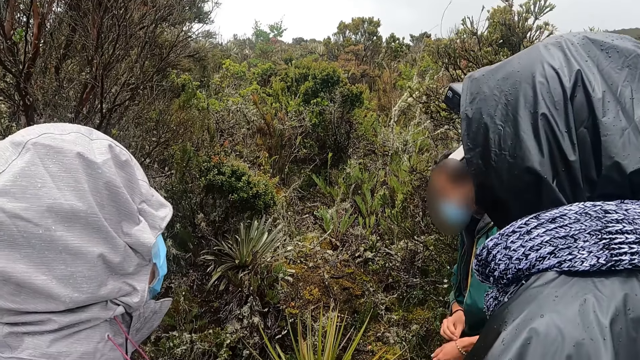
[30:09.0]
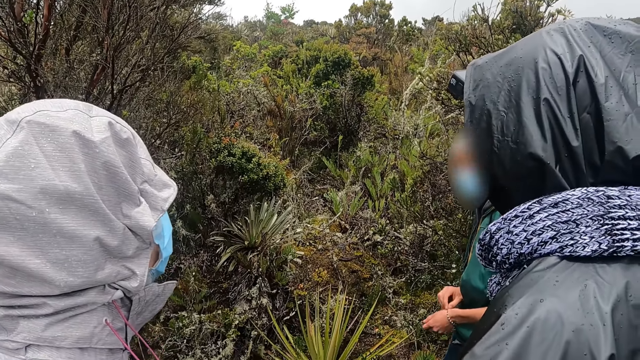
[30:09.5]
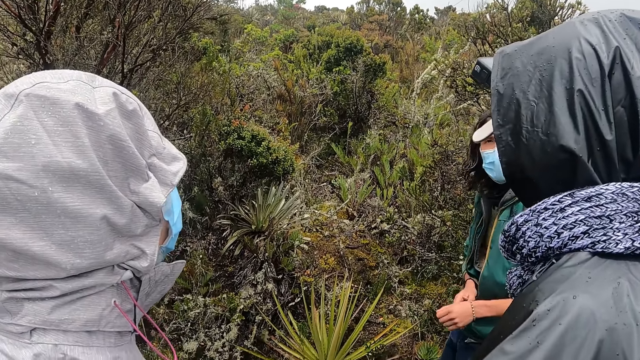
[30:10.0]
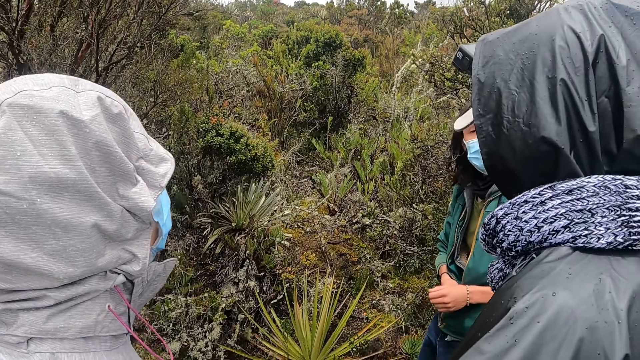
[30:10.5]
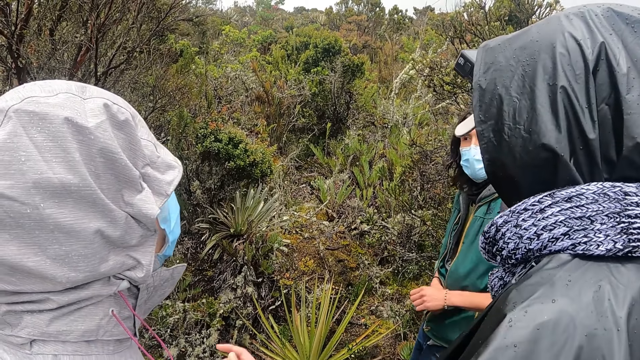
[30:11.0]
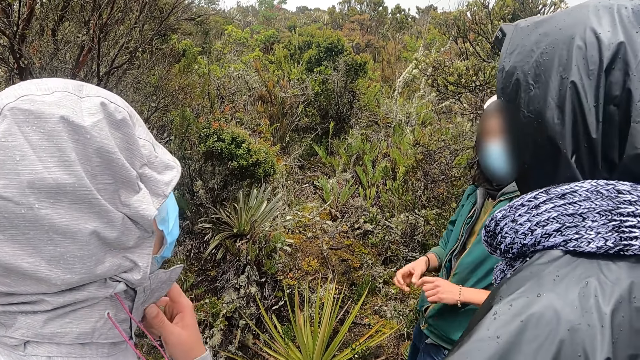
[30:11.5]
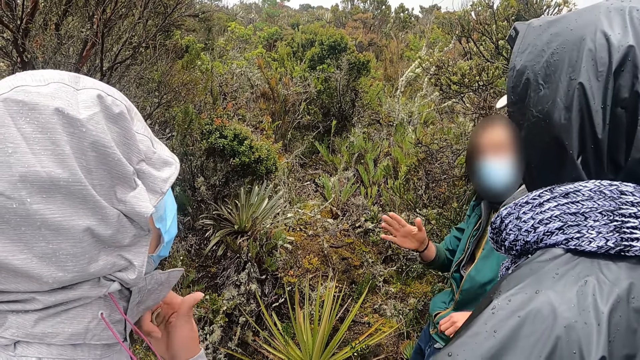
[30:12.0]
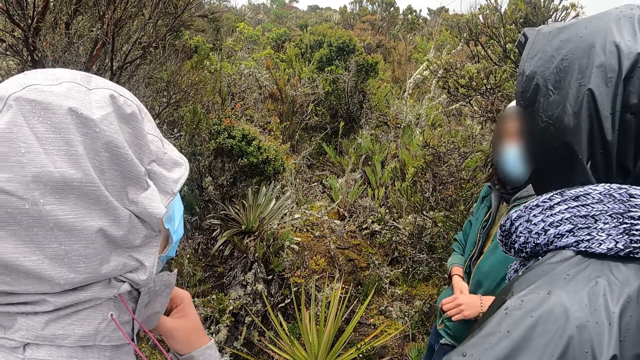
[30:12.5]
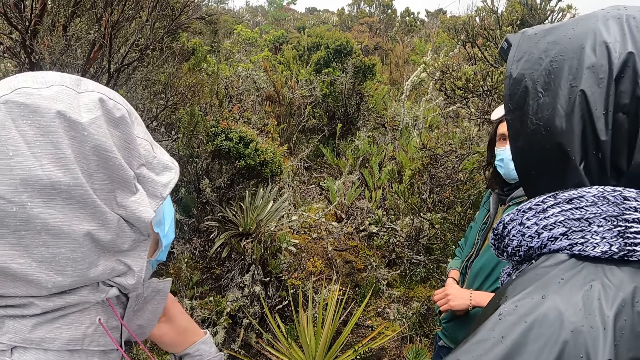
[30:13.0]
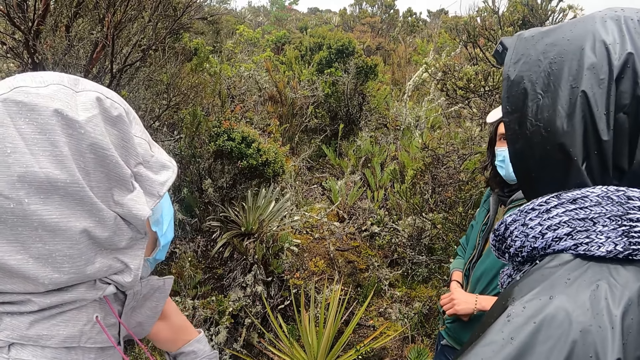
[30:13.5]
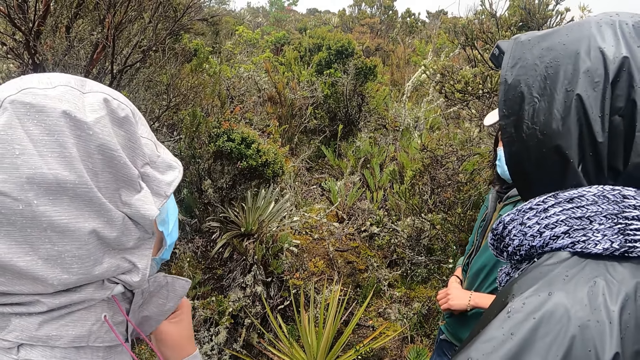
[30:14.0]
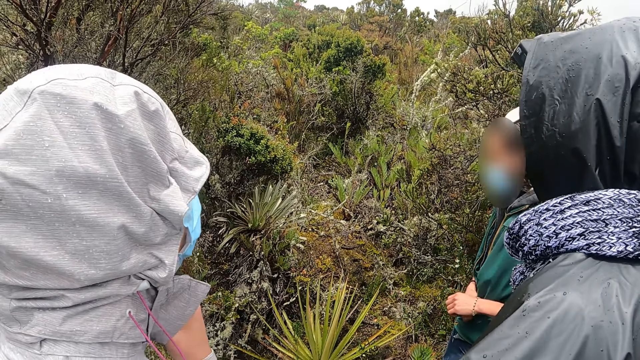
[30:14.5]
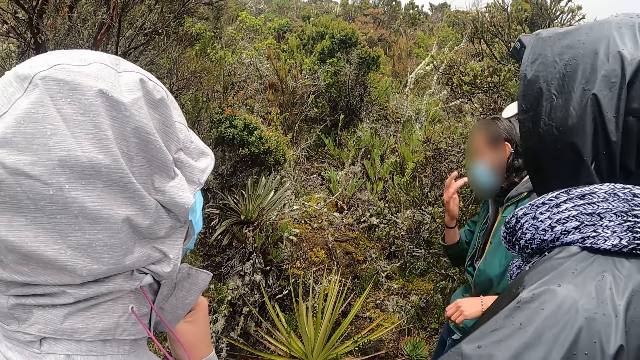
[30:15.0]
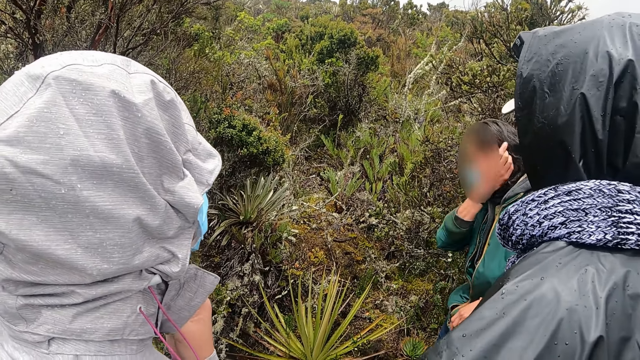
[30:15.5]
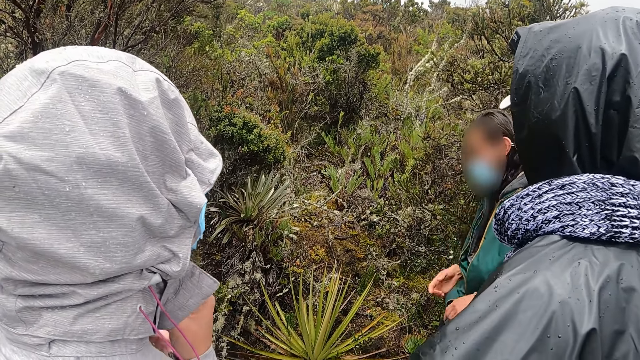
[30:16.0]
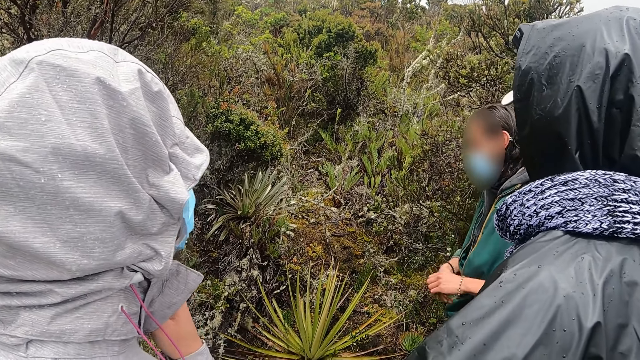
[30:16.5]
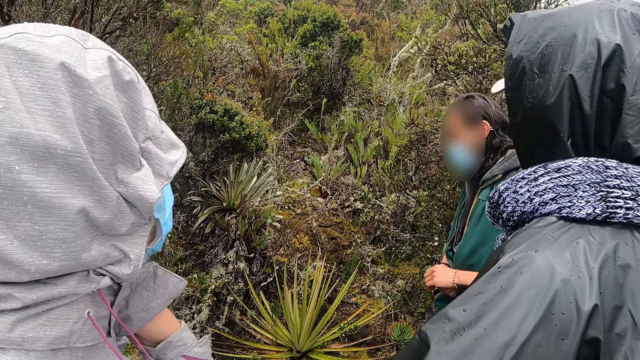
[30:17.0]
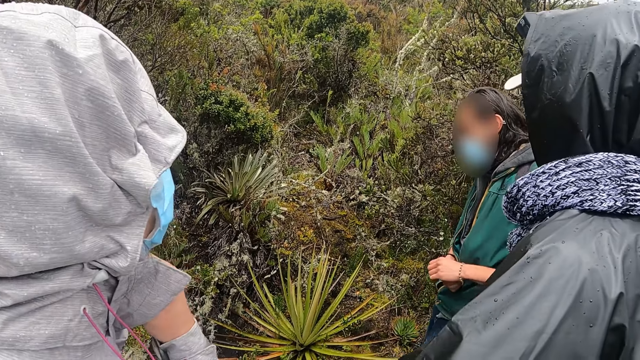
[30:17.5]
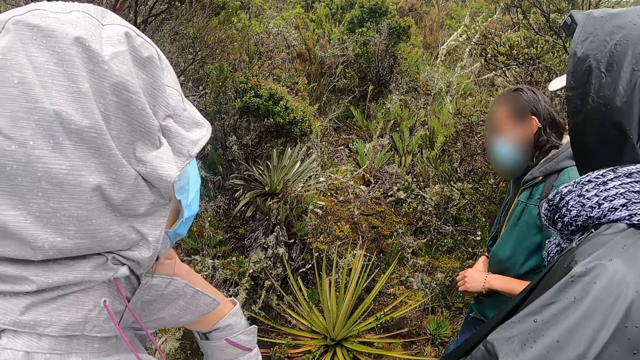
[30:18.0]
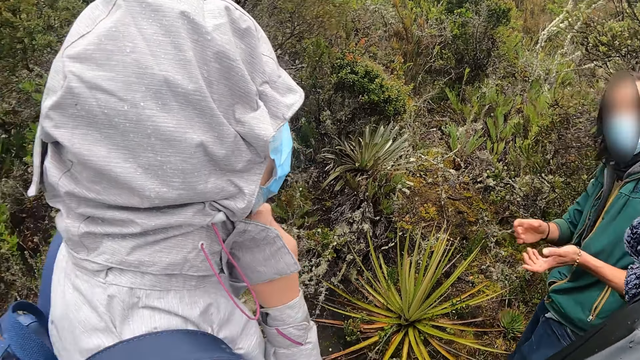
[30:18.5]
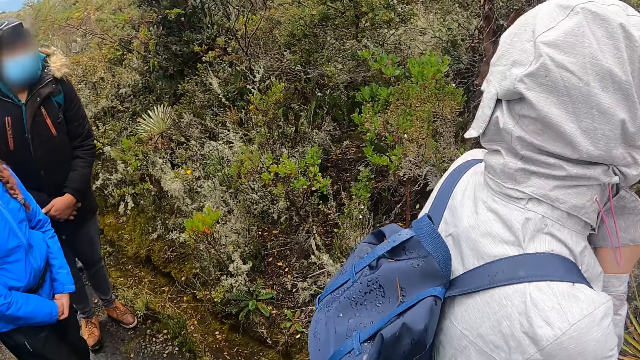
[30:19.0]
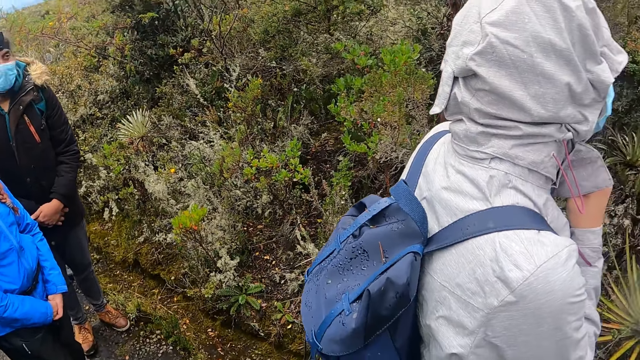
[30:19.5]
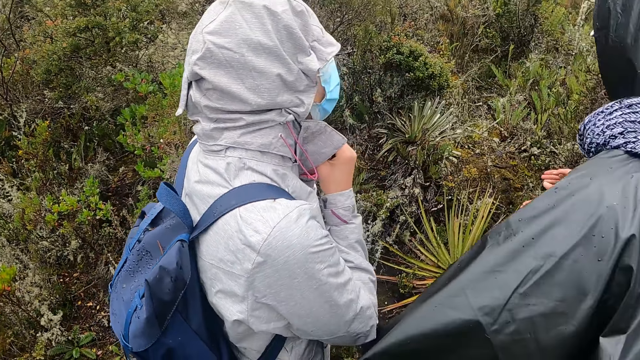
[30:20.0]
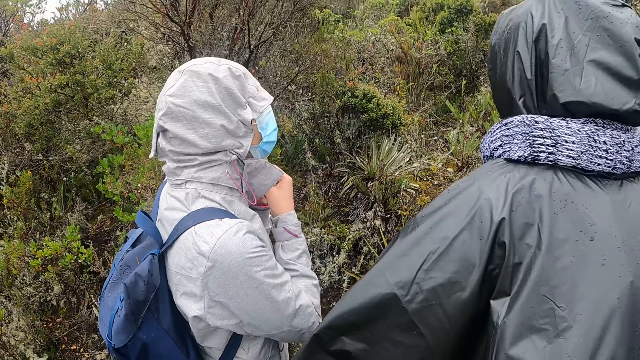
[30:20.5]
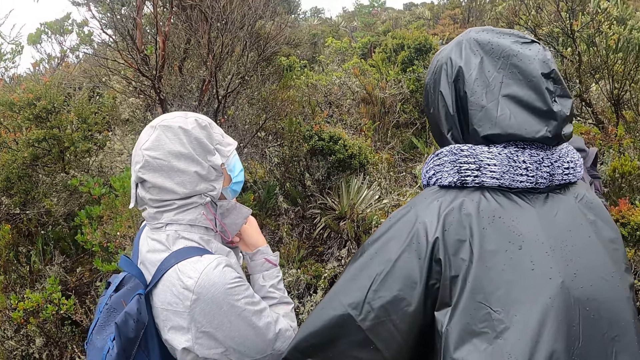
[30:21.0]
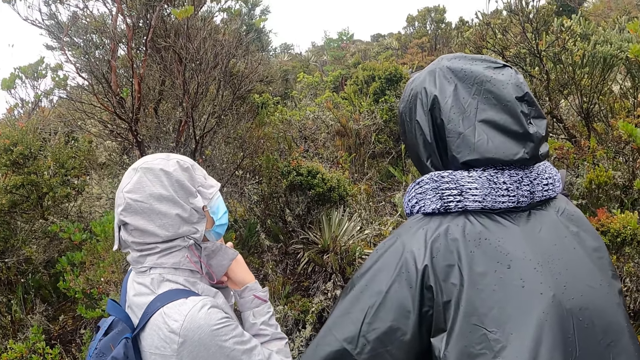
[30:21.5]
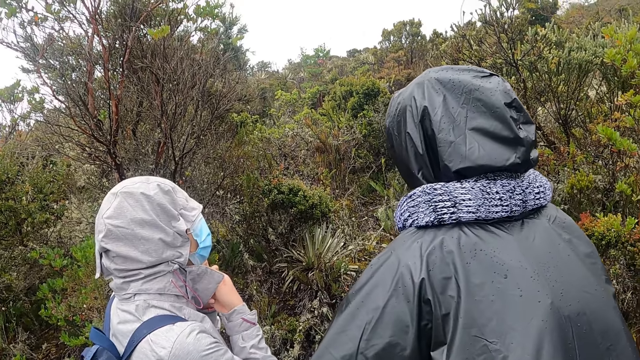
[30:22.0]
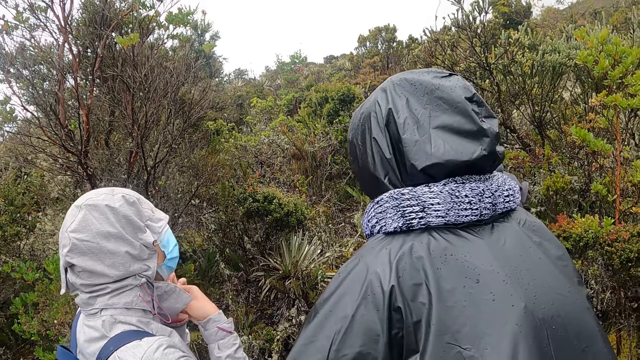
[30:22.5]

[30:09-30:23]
A man speaks. The camera wearer looks around.

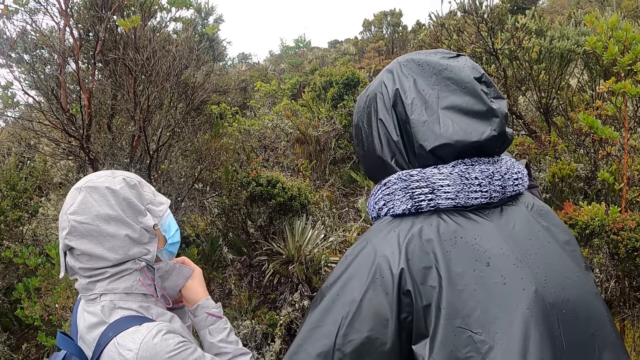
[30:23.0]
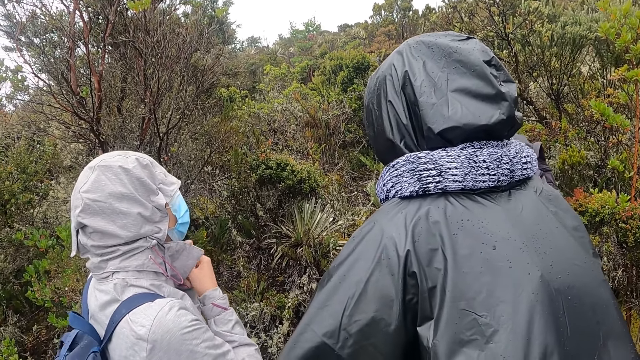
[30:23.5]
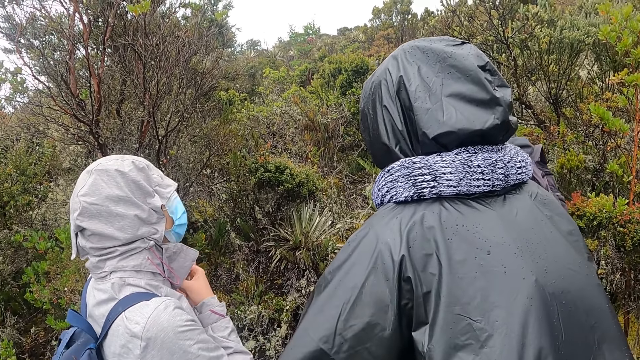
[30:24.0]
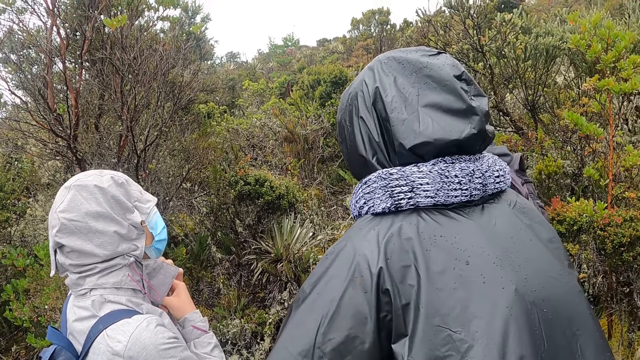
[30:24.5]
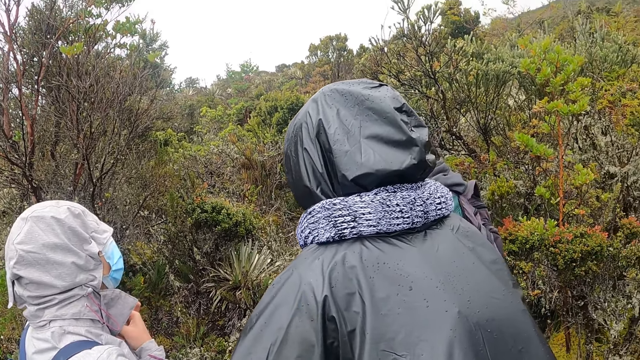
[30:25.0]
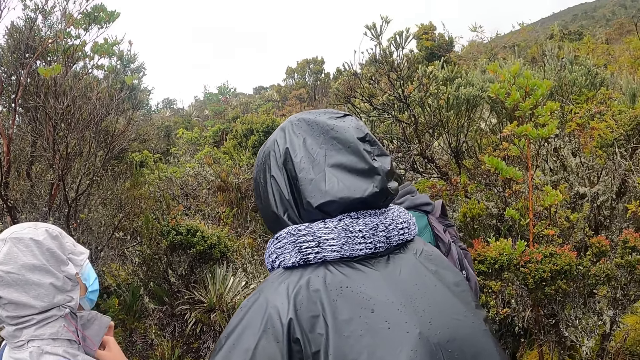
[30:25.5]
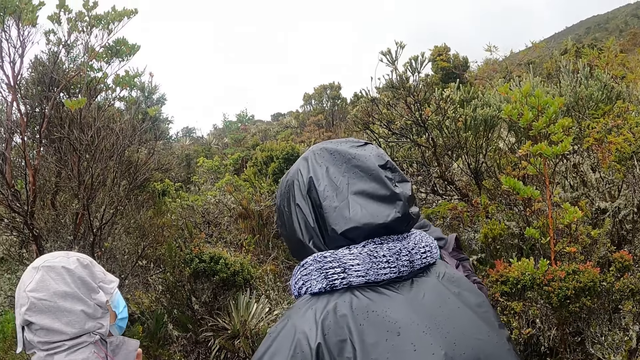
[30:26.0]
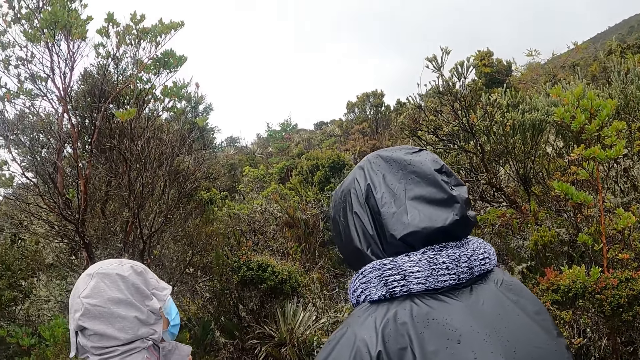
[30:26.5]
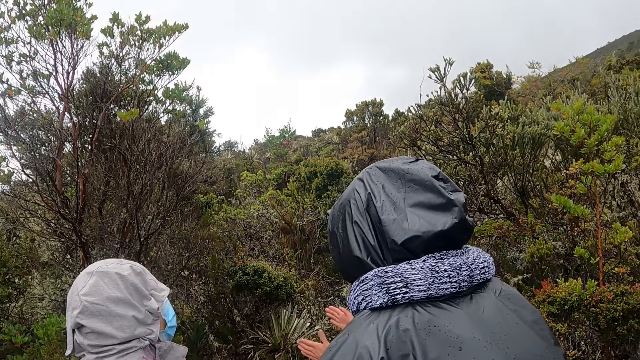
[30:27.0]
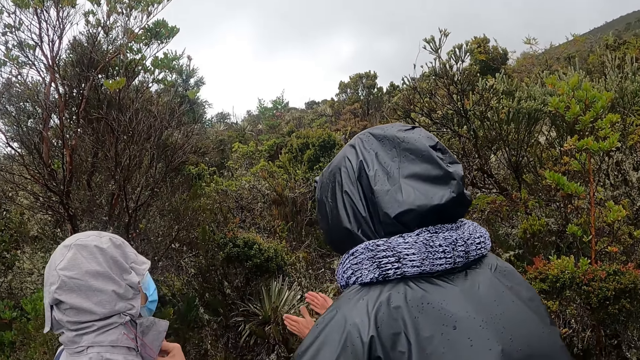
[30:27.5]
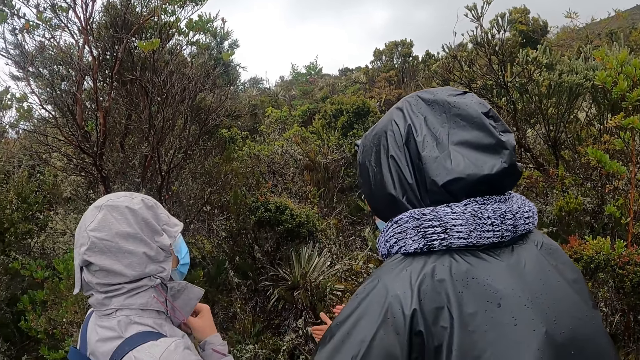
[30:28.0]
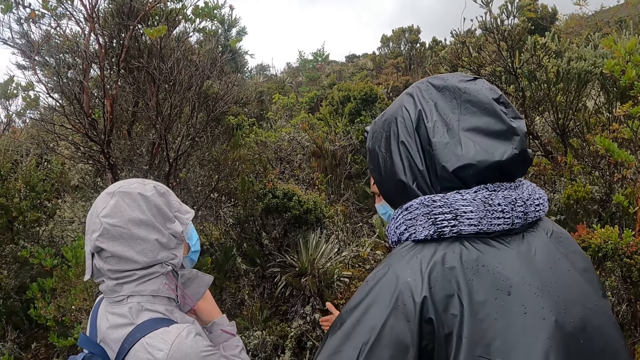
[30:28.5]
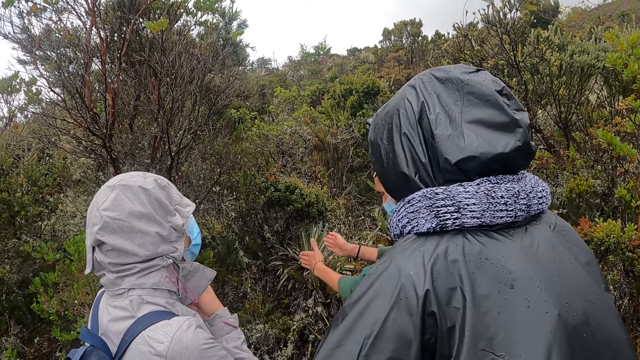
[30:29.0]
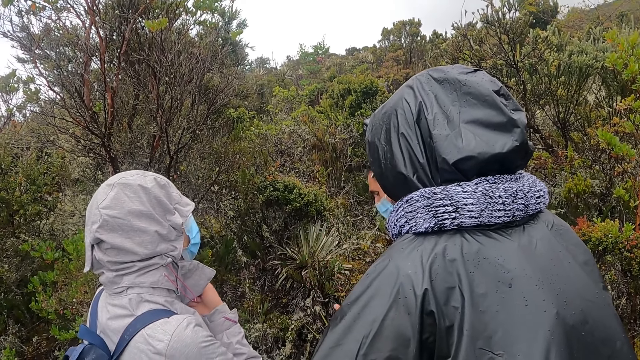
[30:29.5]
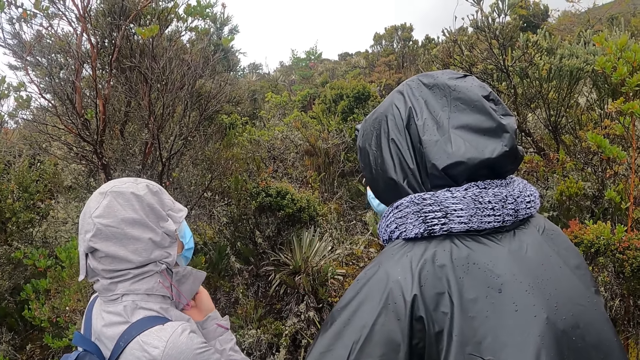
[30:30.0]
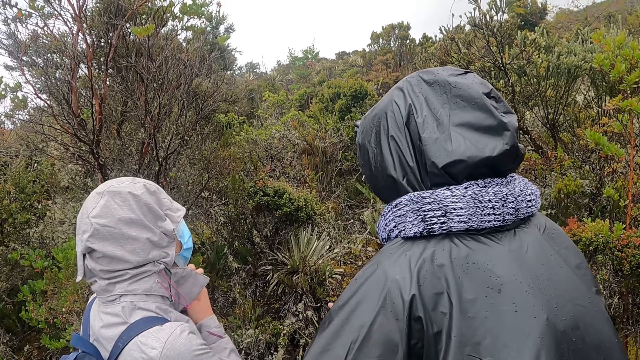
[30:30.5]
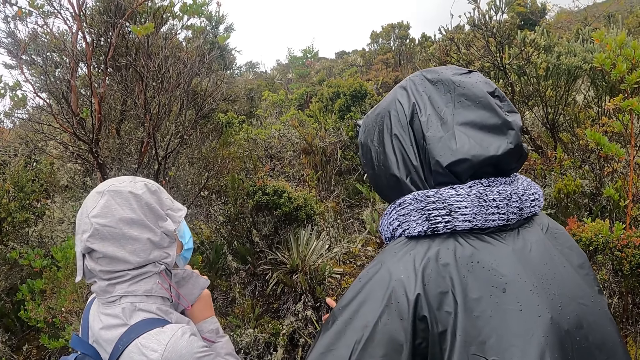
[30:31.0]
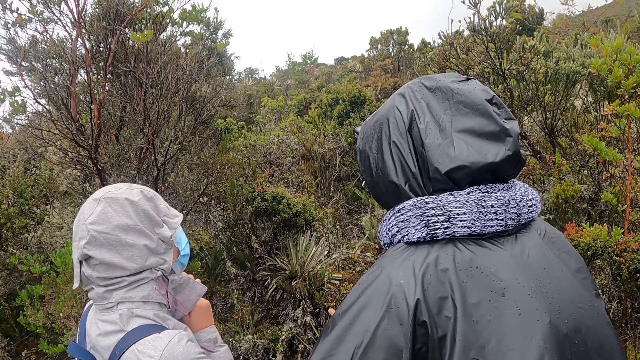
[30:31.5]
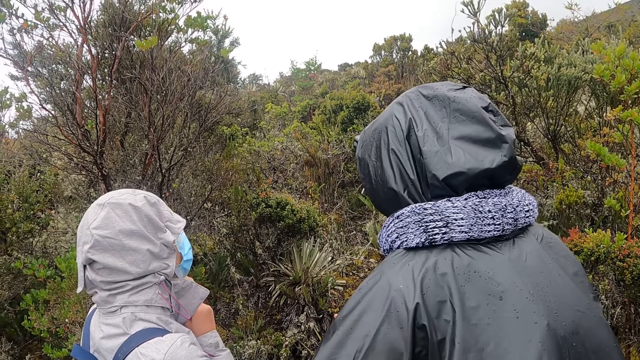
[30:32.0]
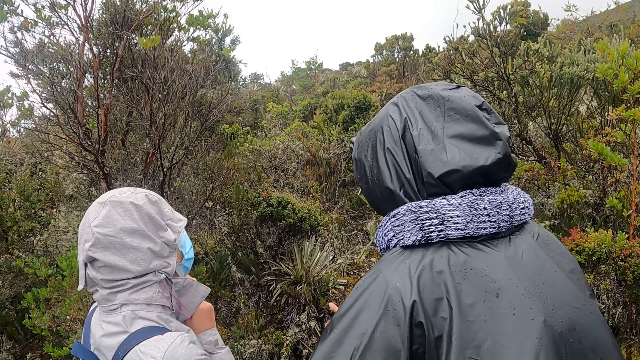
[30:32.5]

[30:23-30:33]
The camera wearer looks at the trees. A man speaks.
